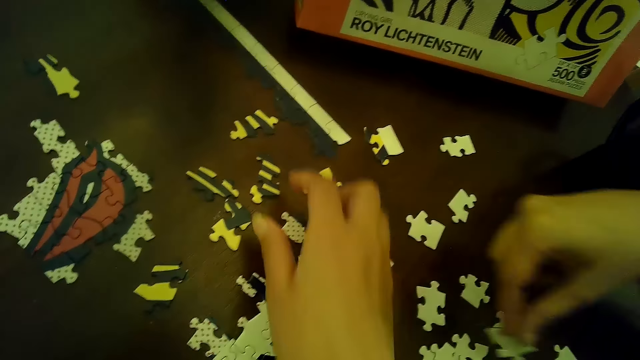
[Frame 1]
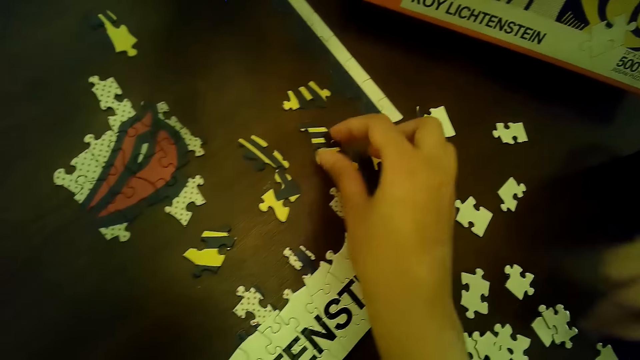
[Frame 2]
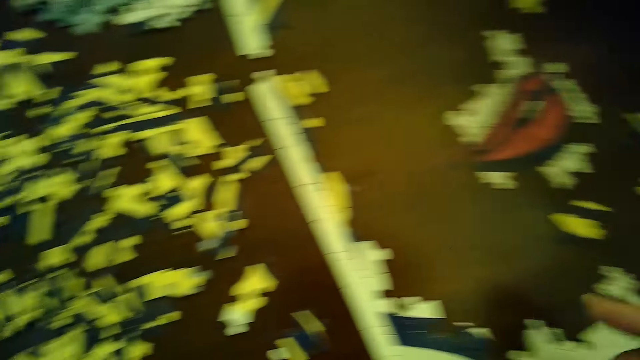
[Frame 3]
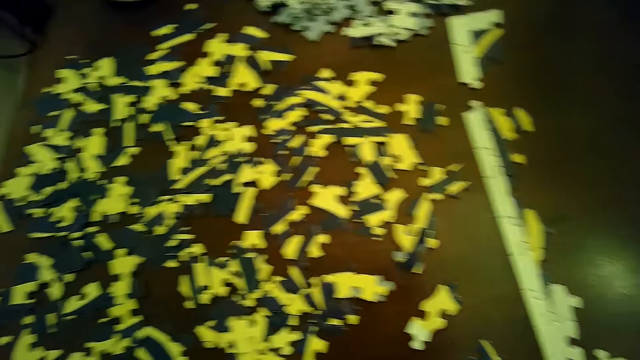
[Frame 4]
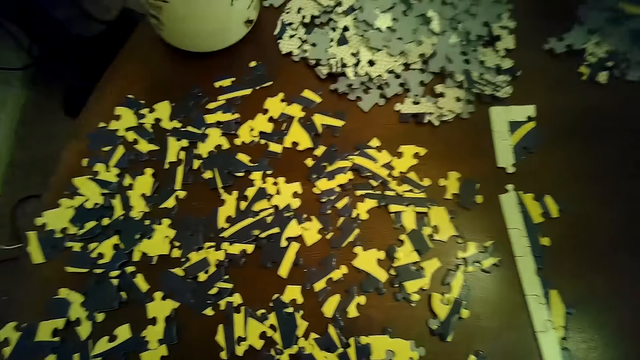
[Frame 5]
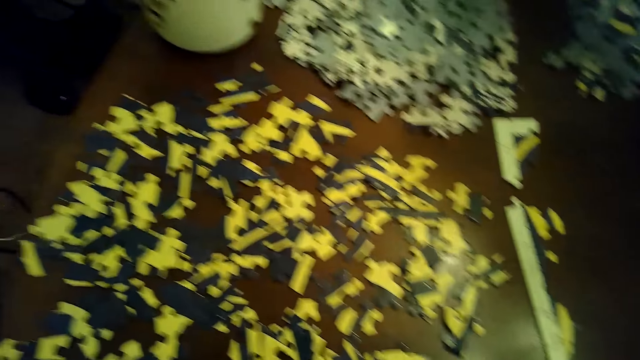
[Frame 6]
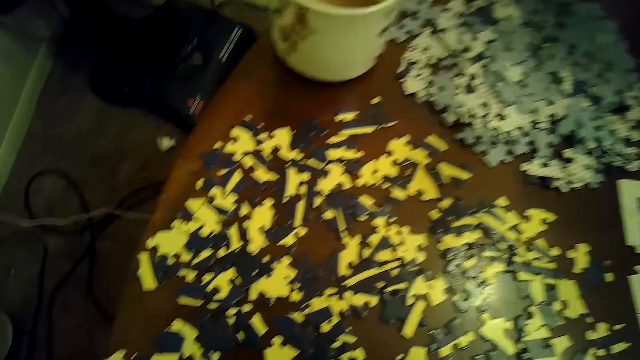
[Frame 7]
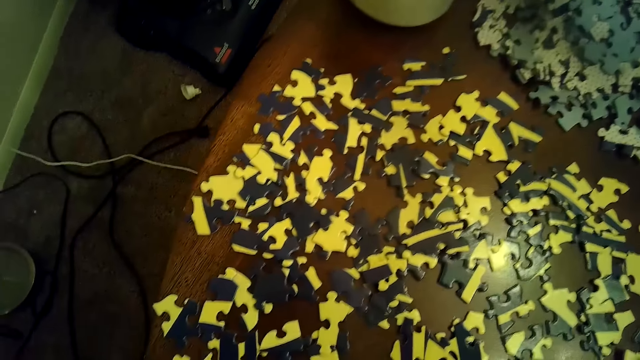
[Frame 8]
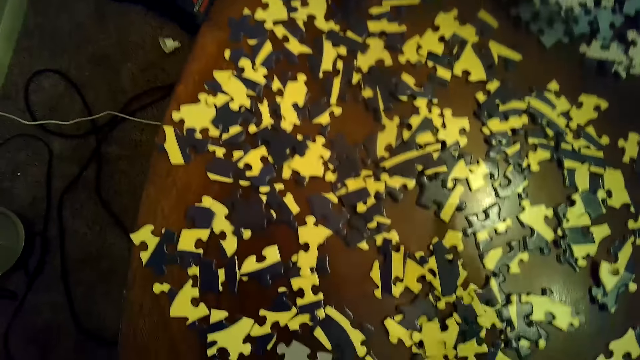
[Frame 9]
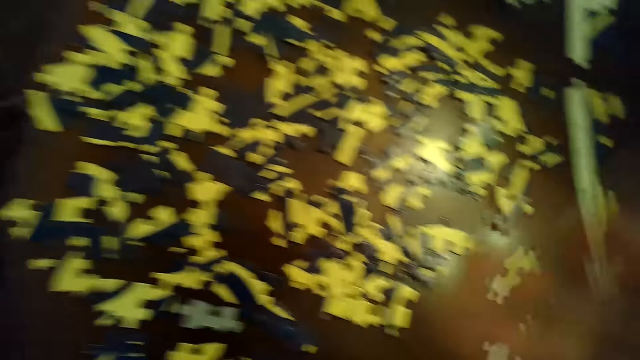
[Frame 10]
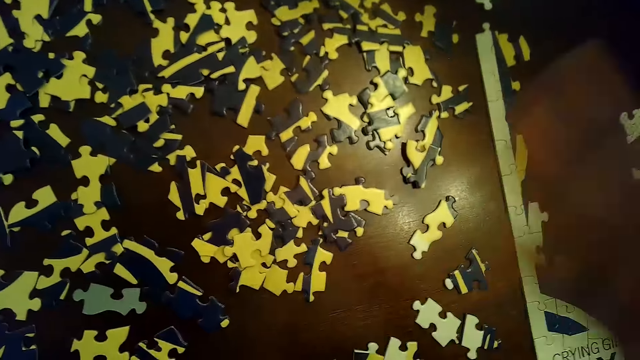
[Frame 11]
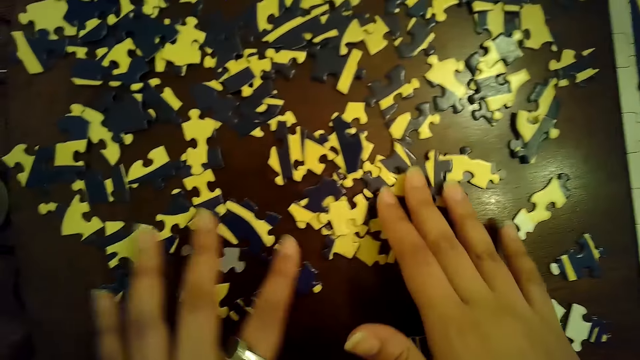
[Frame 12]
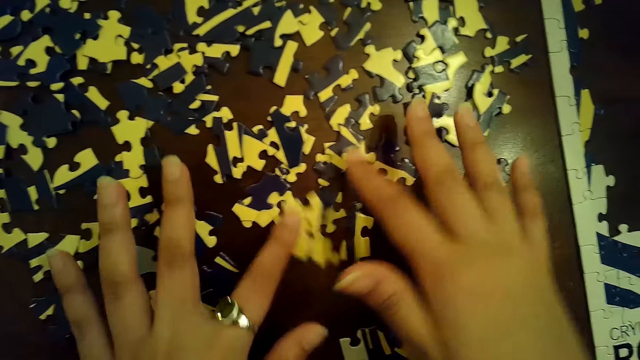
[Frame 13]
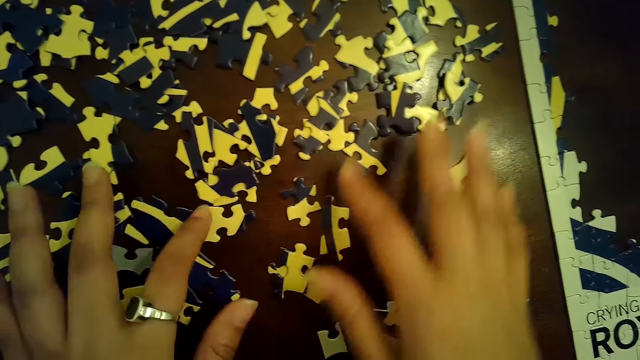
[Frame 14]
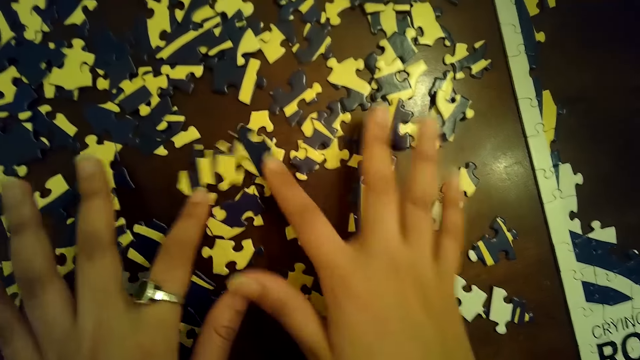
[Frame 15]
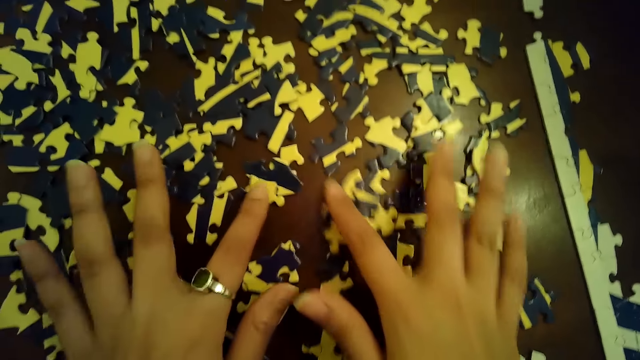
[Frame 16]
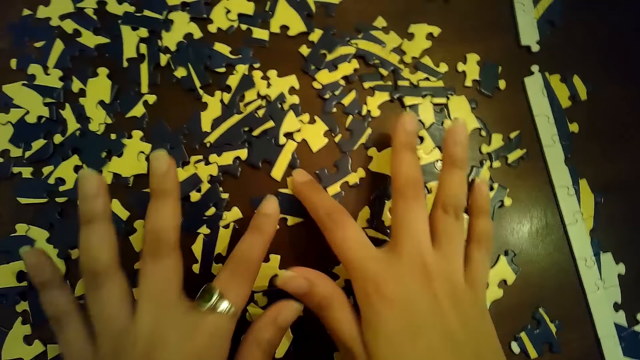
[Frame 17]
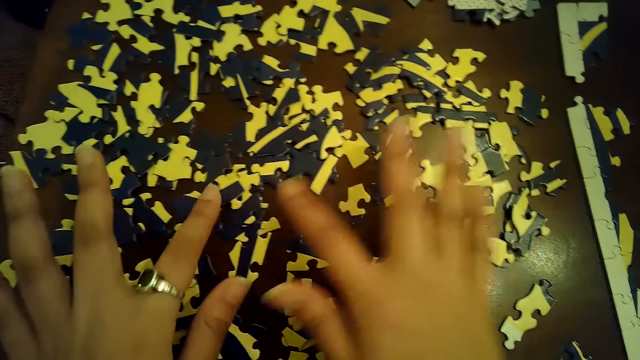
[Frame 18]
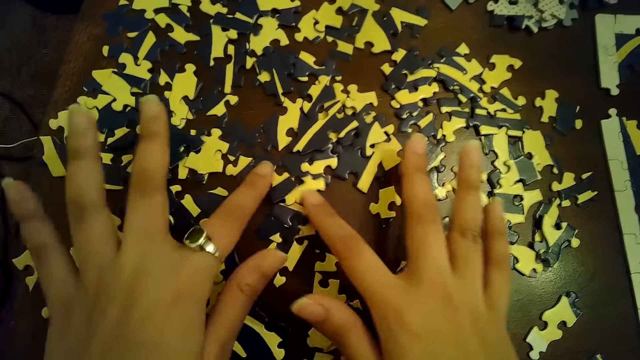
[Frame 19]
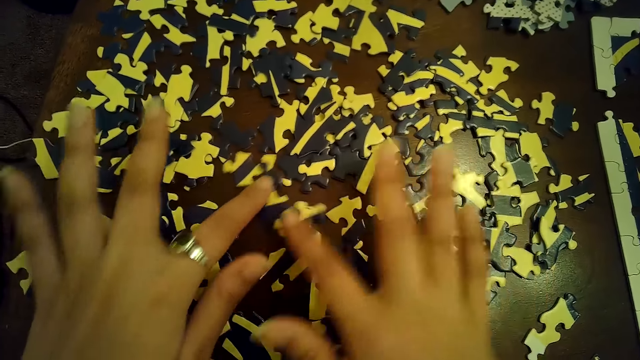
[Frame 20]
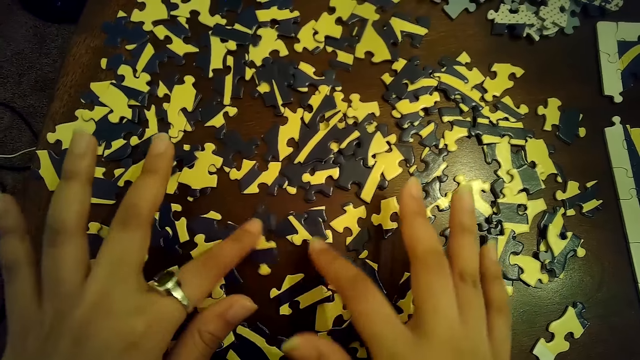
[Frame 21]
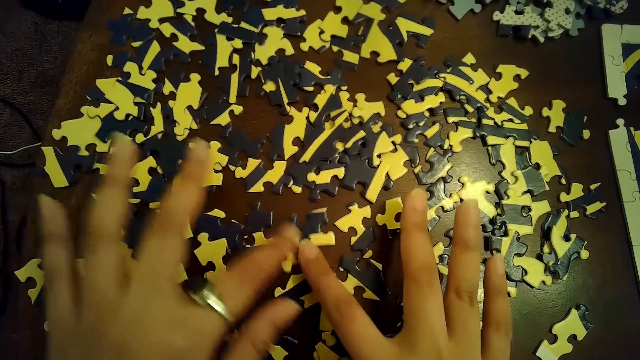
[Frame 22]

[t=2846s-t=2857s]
The woman places the puzzle piece on the table with her right hand. The camera wearer picks up a card on the table. She moves a puzzle piece with her right hand. She sways a hand in the air. She moves puzzle pieces on the table with both hands repeatedly. She touches the puzzle pieces with both hands. She moves puzzle pieces with both hands. She moves puzzle pieces with both hands again. She moves a puzzle piece with her right hand.

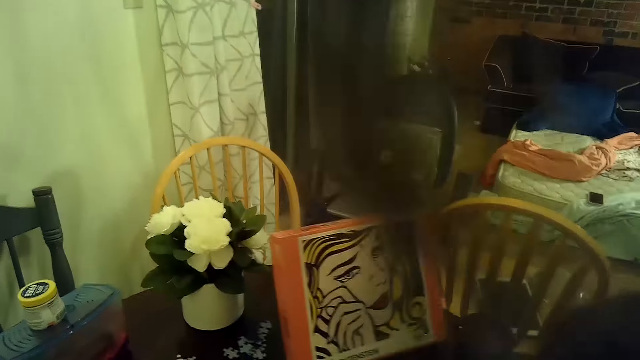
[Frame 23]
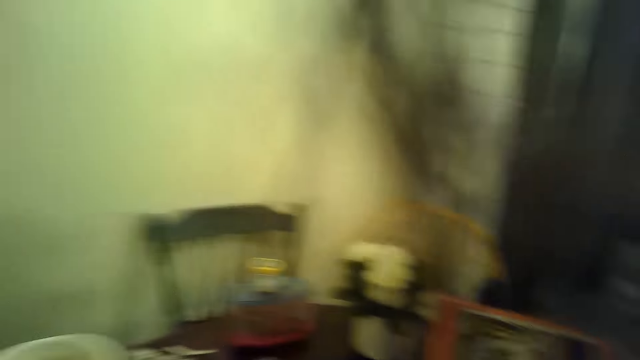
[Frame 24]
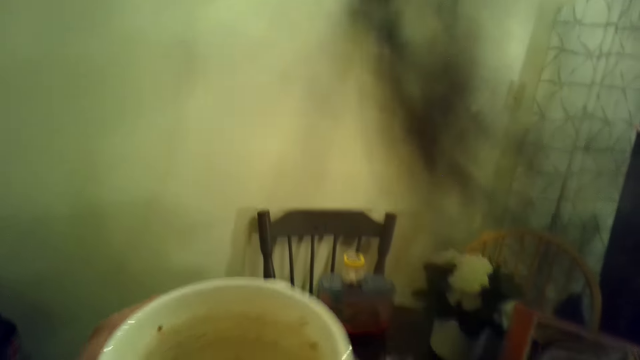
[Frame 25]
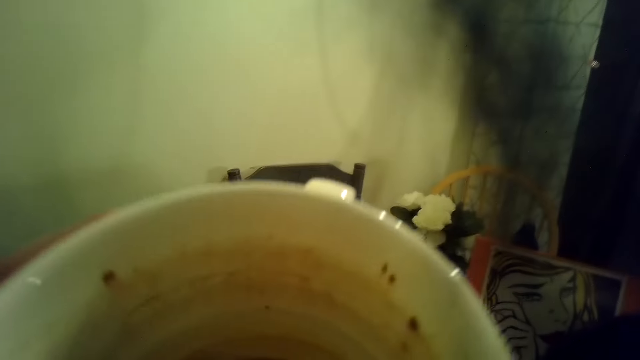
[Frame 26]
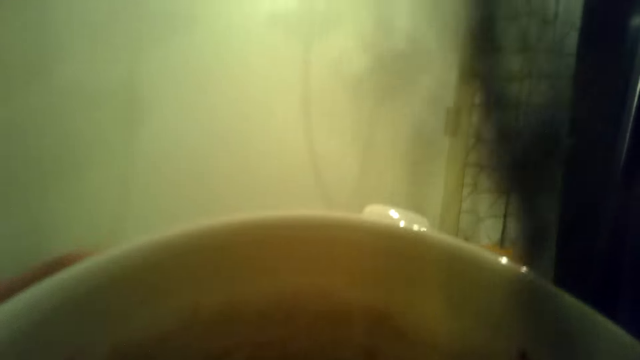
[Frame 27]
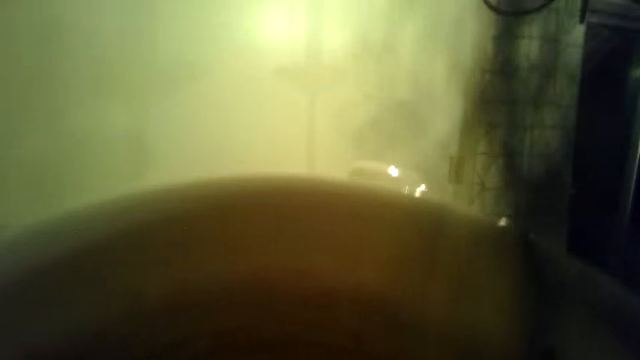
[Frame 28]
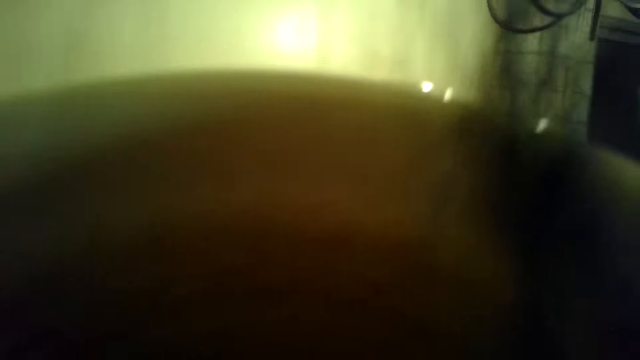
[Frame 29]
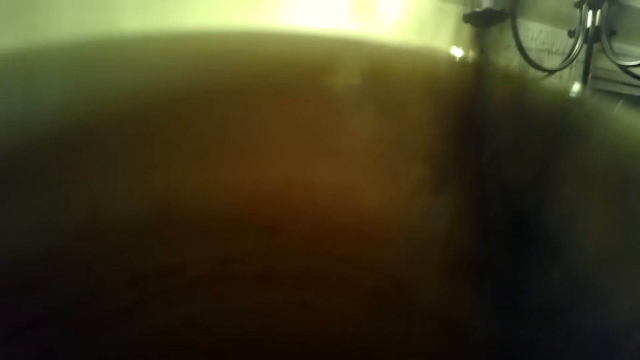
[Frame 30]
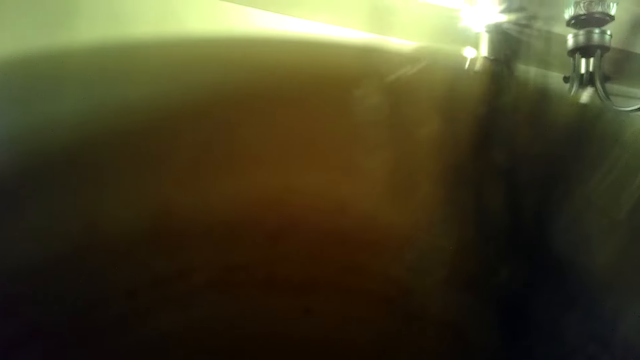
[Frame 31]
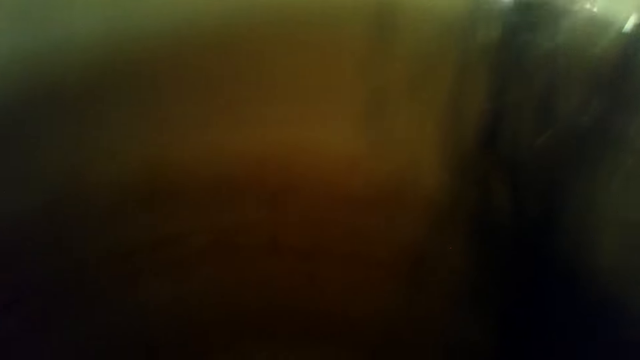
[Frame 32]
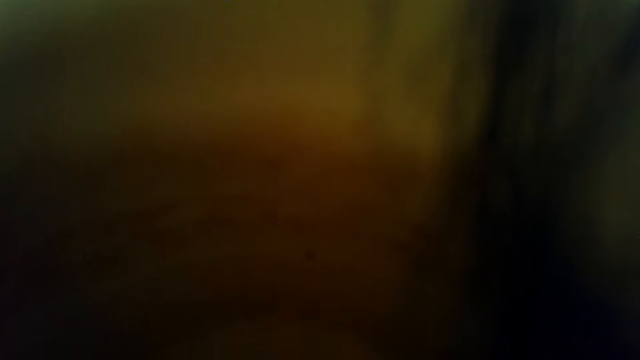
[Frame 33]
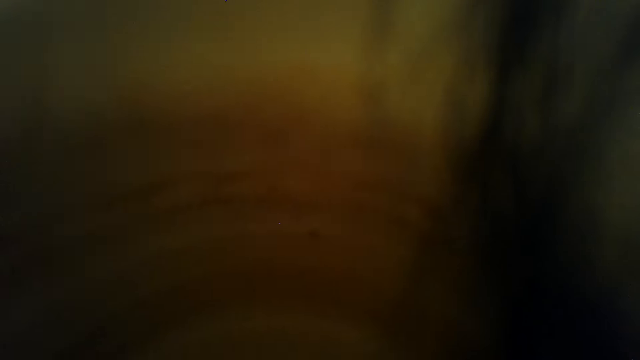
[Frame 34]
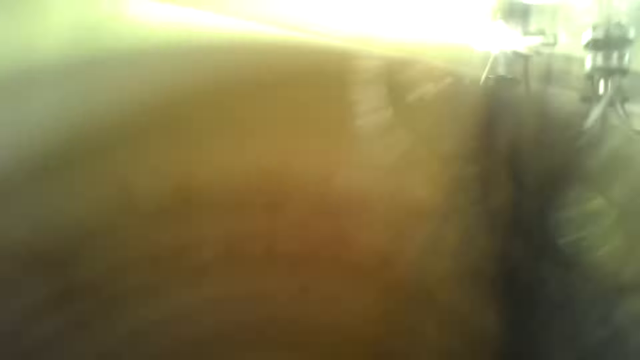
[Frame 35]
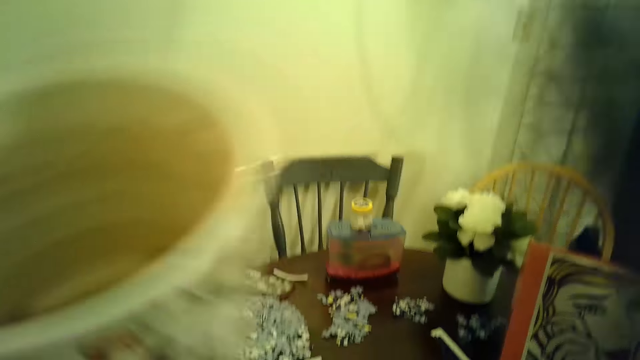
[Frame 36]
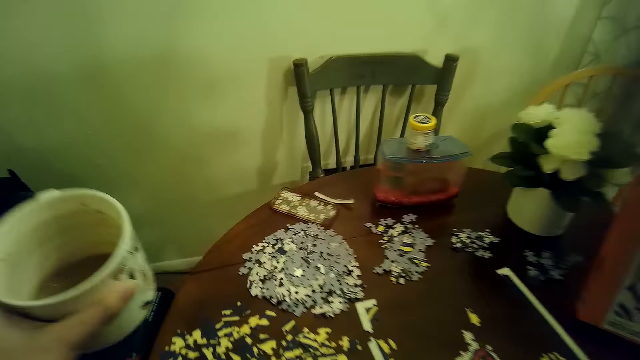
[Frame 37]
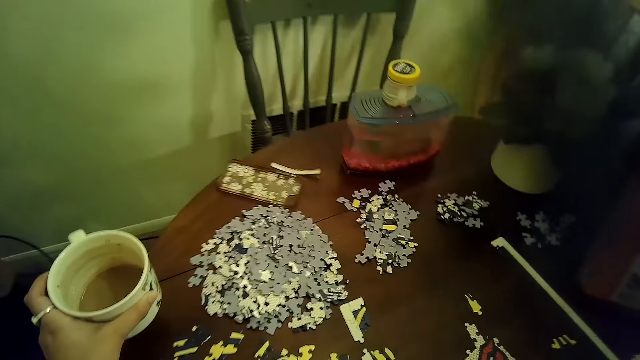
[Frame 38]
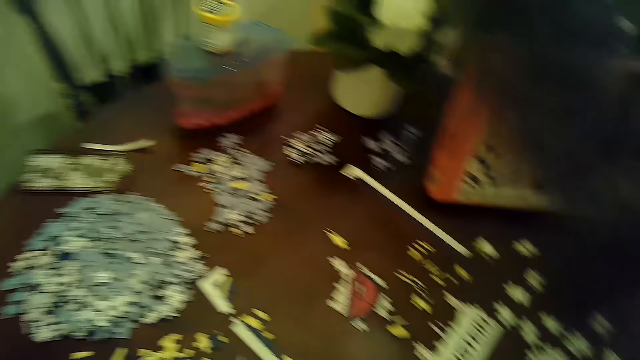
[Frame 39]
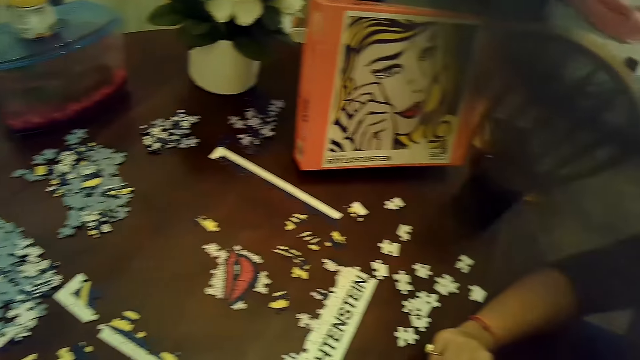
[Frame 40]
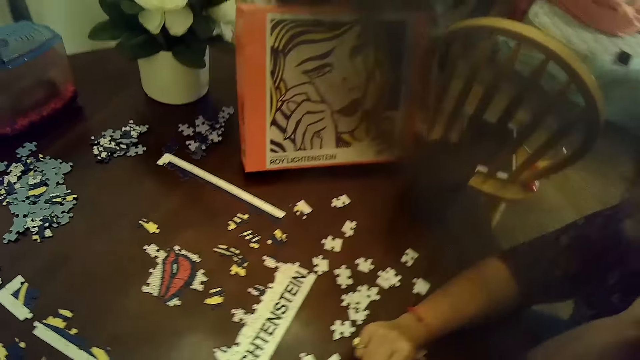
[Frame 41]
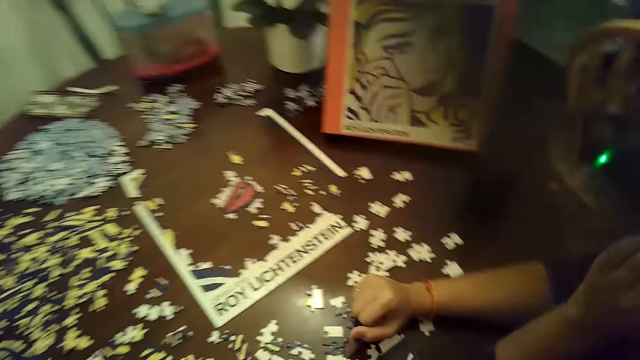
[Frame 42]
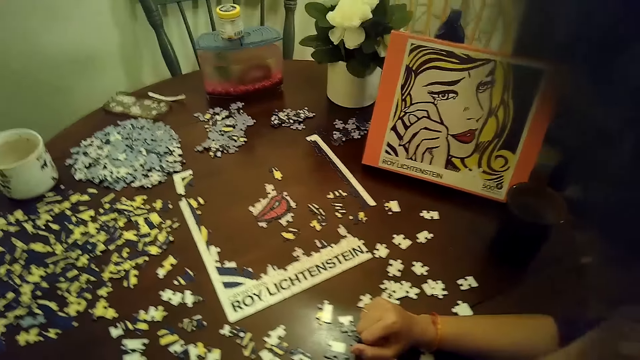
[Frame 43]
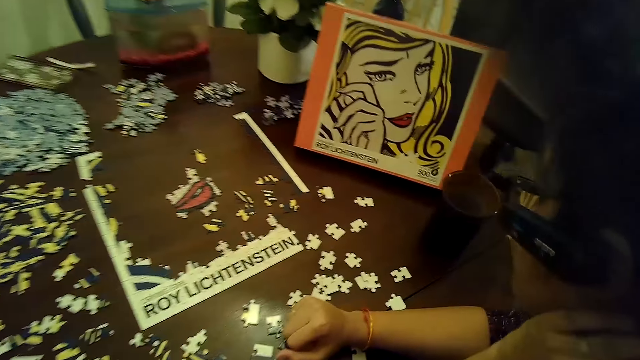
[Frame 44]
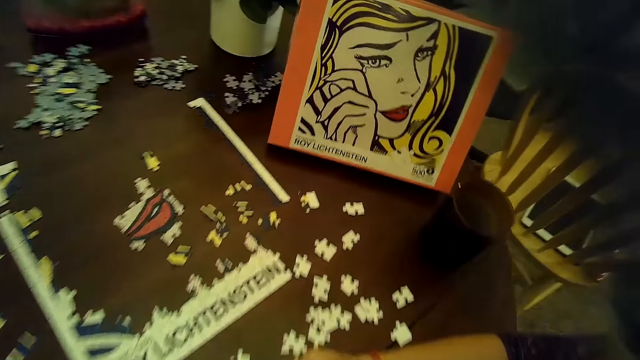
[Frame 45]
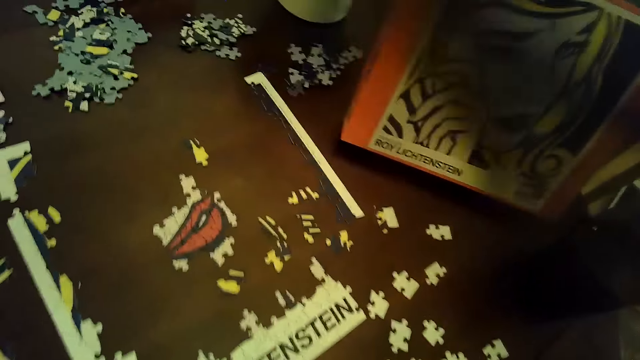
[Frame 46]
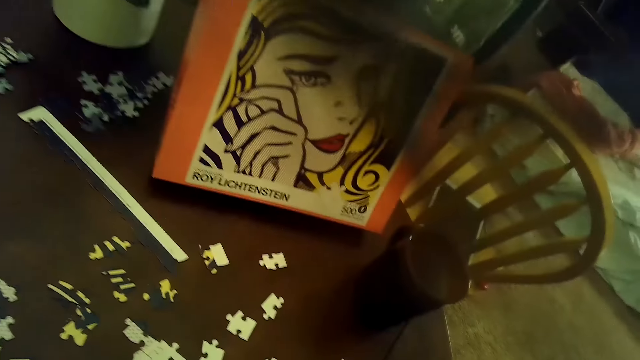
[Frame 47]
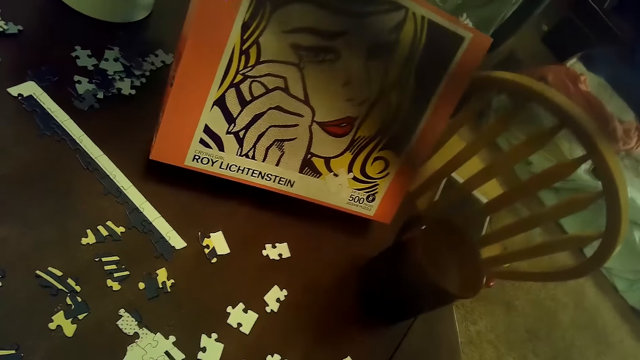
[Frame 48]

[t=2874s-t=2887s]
The camera wearer carries a mug from the table with her left hand. She drinks a cup of coffee. She places the mug on the table with her left hand. A woman touches the face.
